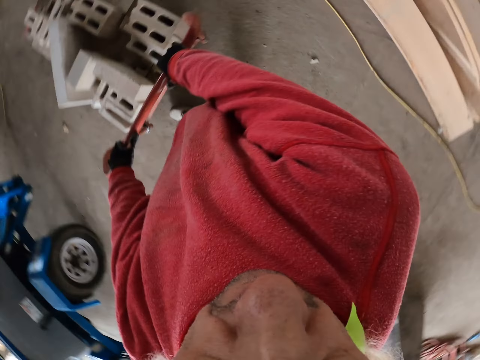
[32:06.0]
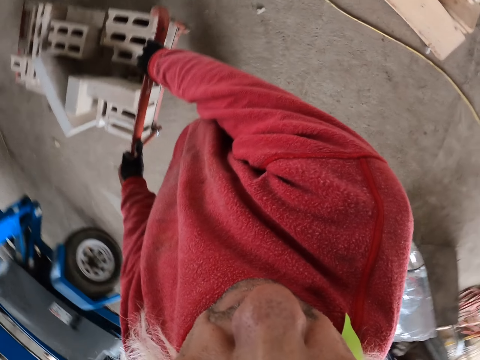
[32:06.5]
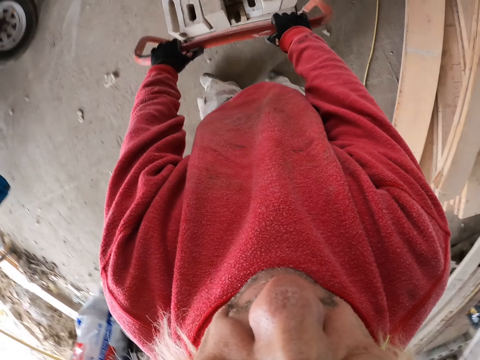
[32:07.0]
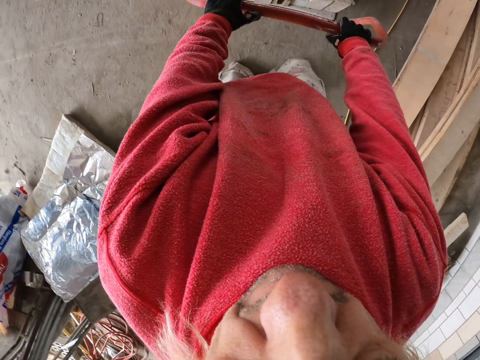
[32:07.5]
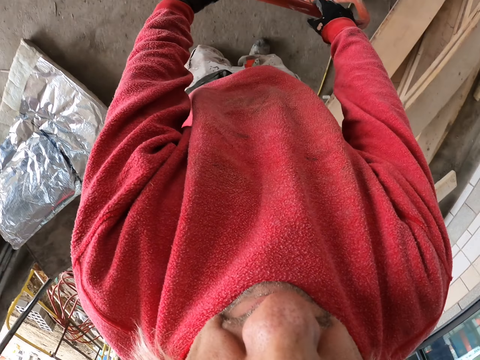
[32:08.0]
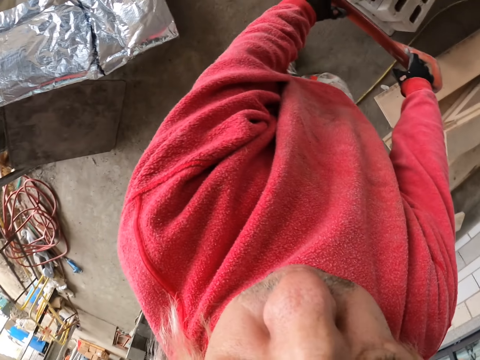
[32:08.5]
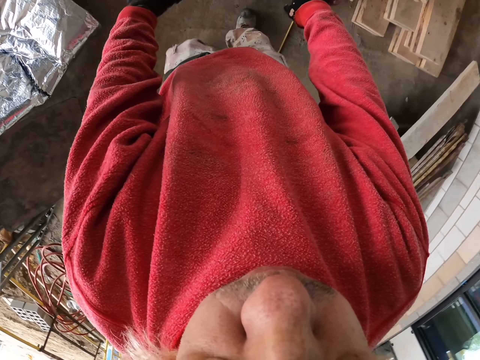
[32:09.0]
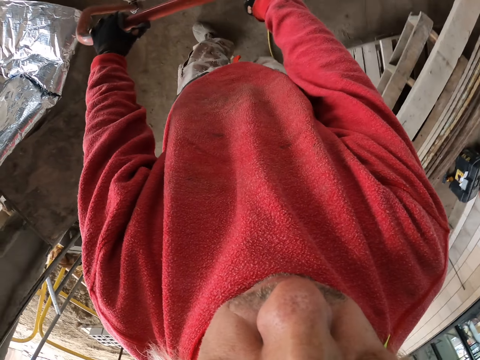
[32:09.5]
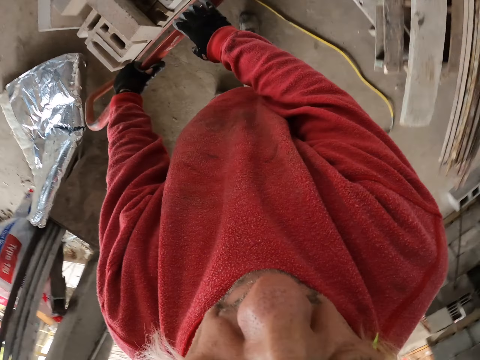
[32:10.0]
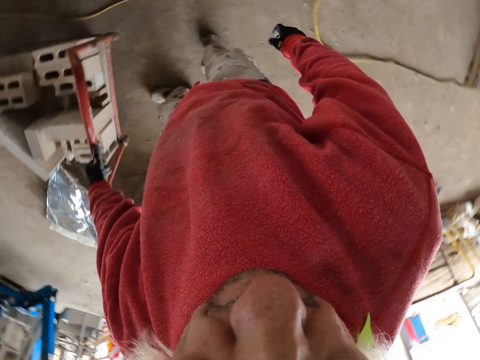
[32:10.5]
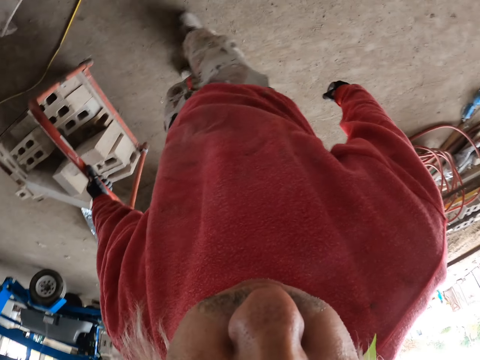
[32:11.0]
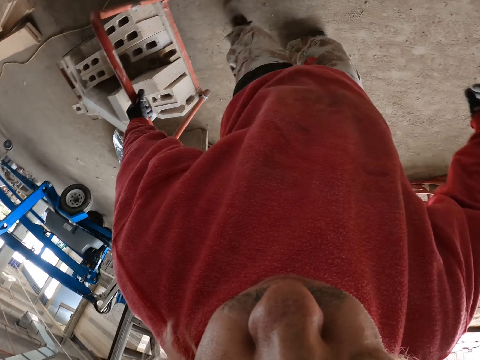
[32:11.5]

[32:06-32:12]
The camera wearer walks.

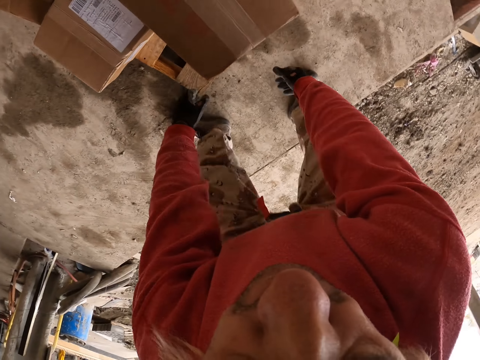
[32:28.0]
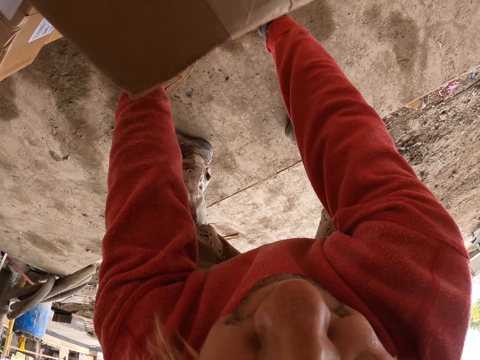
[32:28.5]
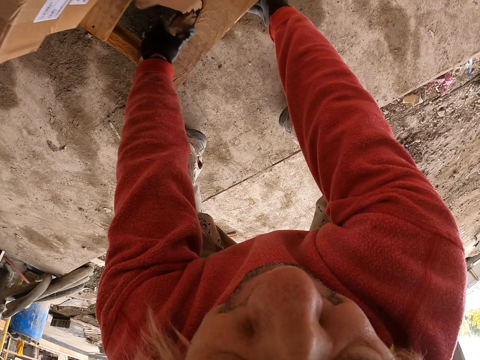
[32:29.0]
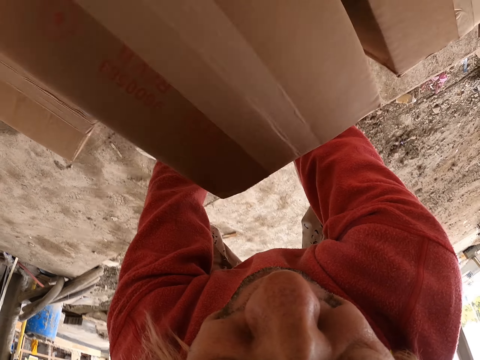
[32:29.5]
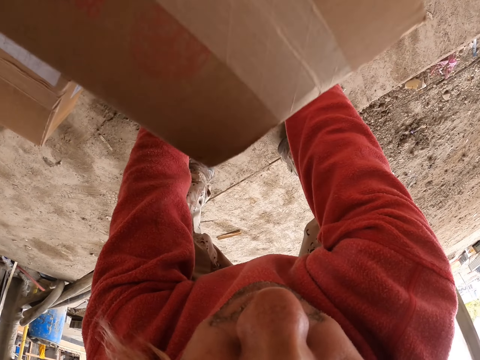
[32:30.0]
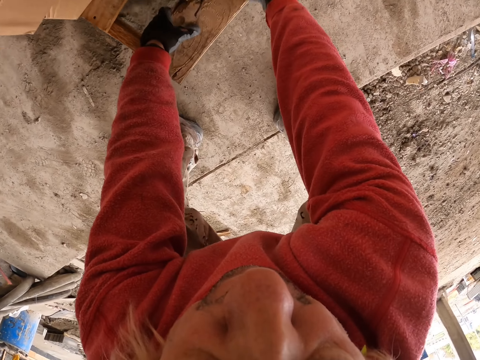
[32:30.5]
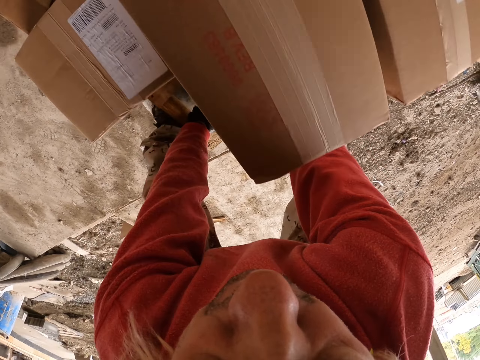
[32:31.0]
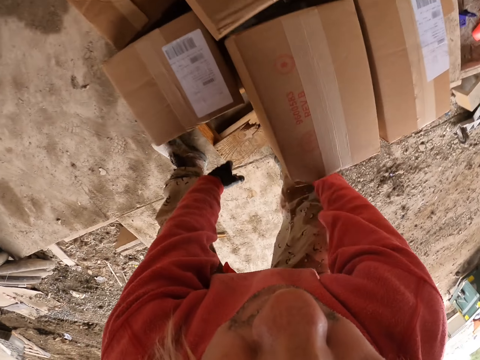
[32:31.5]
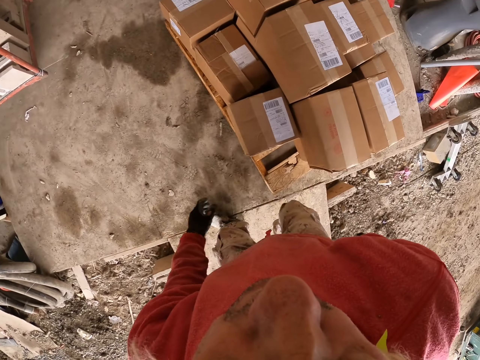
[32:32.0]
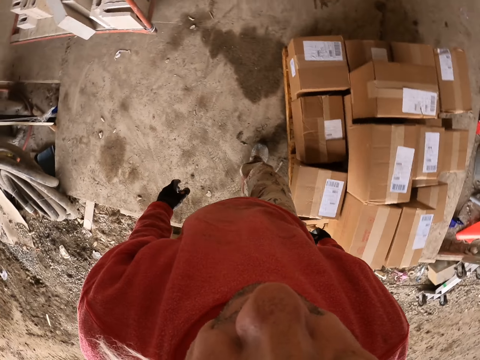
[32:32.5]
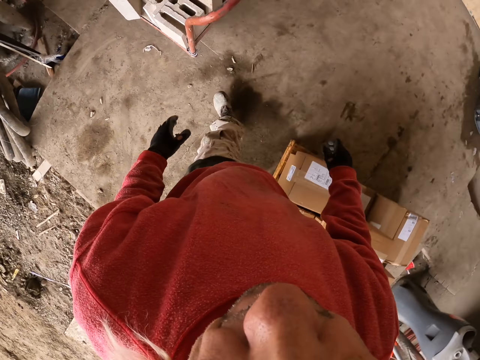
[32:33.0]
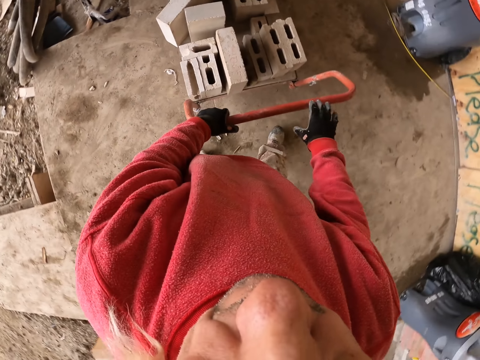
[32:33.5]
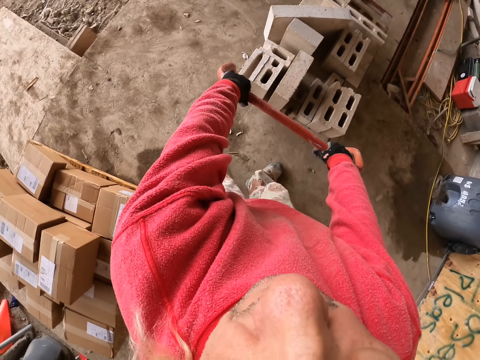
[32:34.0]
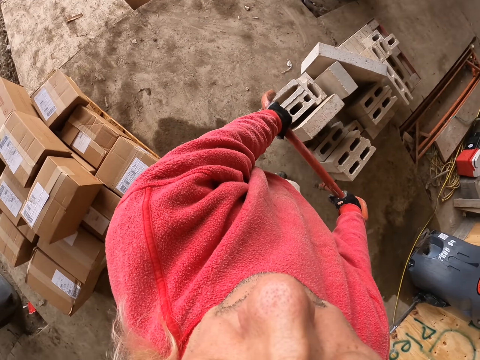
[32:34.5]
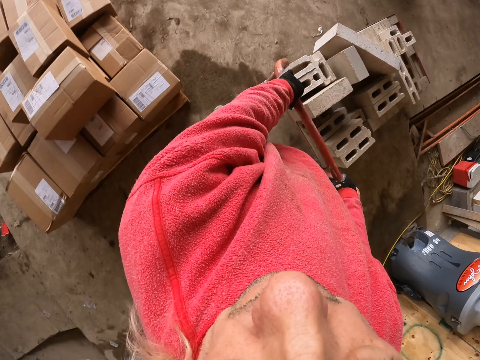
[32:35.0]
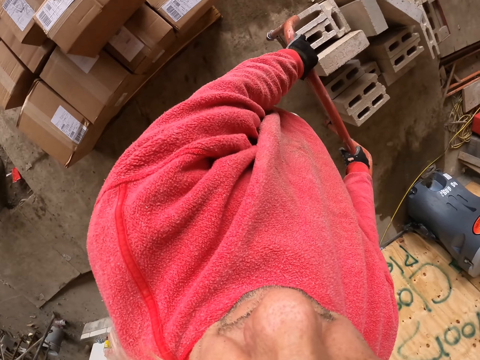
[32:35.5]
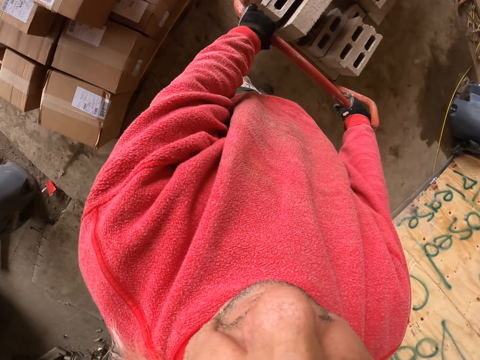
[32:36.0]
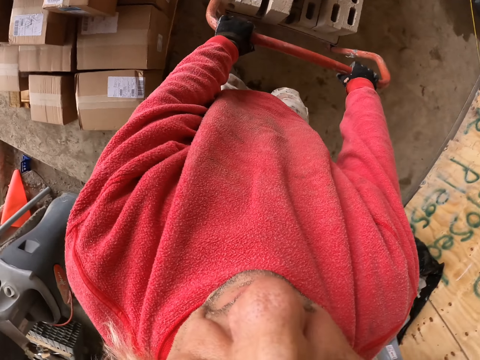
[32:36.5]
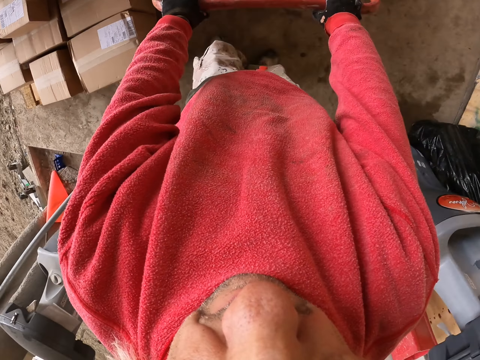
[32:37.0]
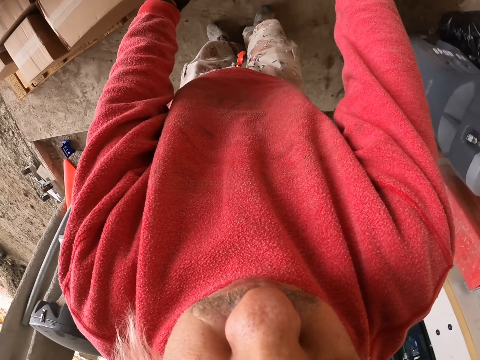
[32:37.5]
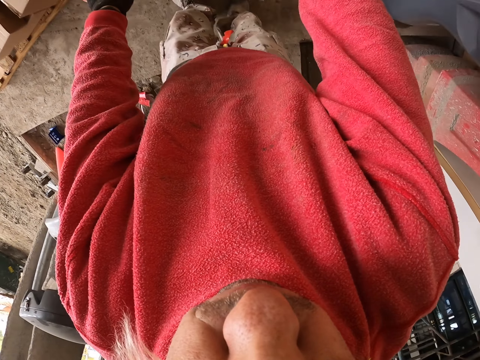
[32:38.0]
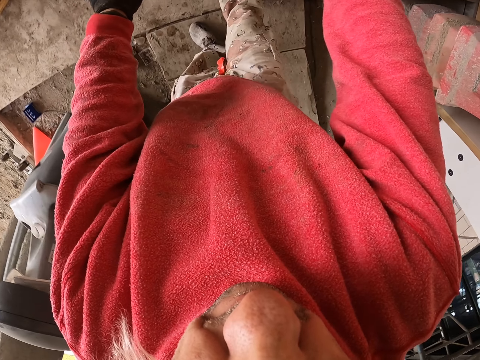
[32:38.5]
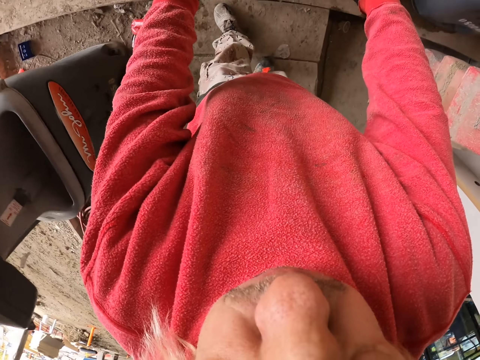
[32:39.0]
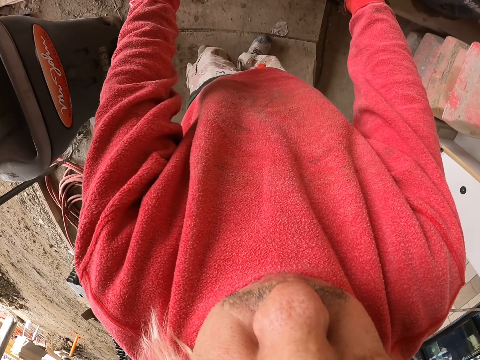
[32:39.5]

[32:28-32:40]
The camera wearer pulls the pile of boxes.

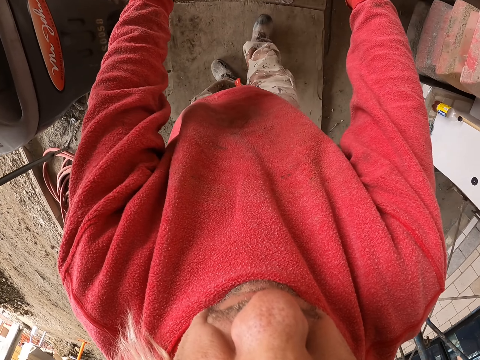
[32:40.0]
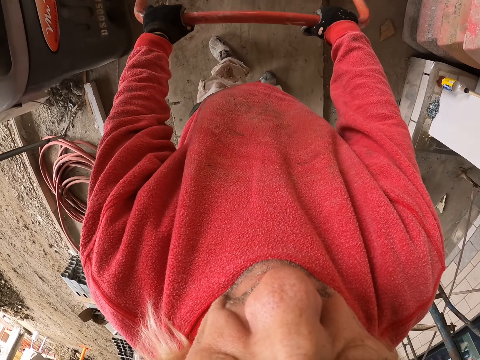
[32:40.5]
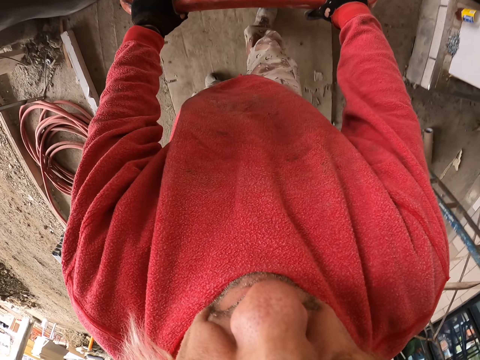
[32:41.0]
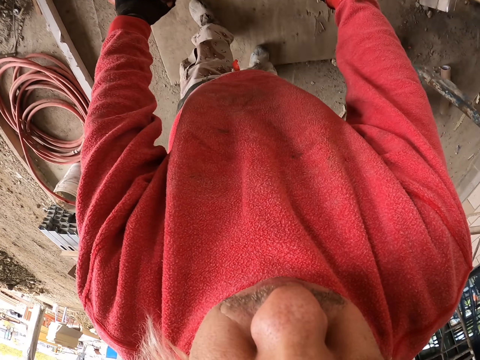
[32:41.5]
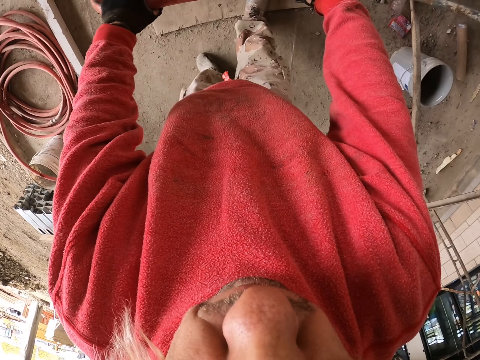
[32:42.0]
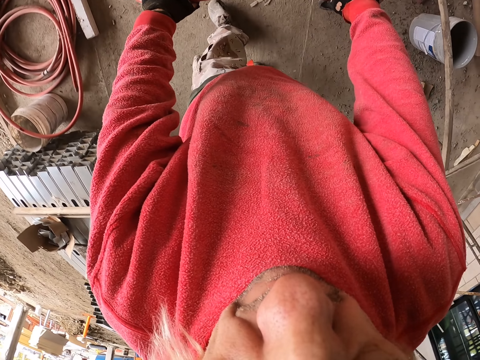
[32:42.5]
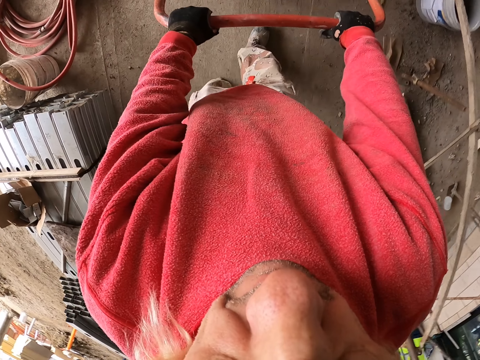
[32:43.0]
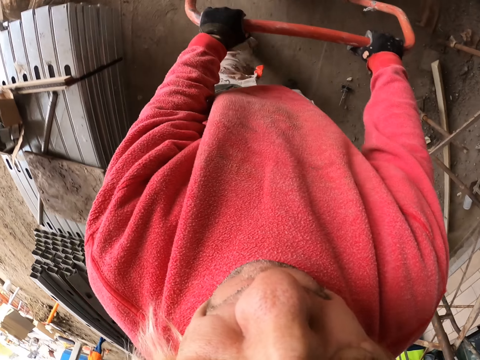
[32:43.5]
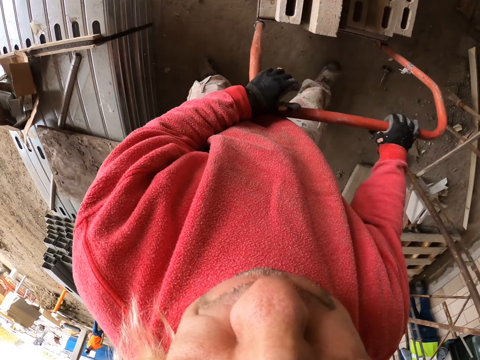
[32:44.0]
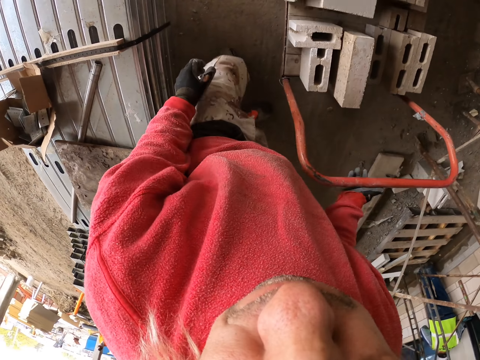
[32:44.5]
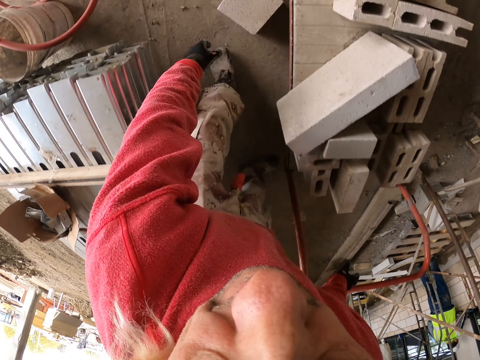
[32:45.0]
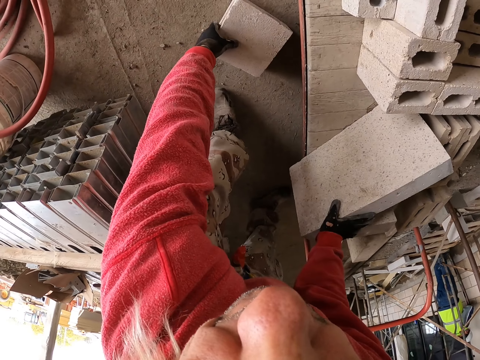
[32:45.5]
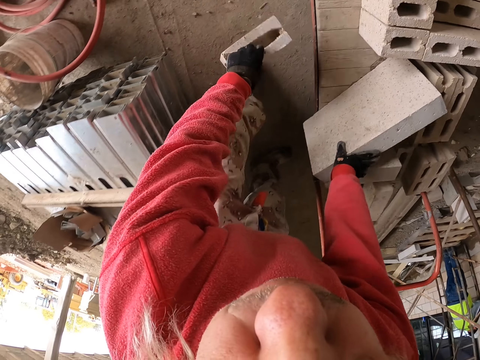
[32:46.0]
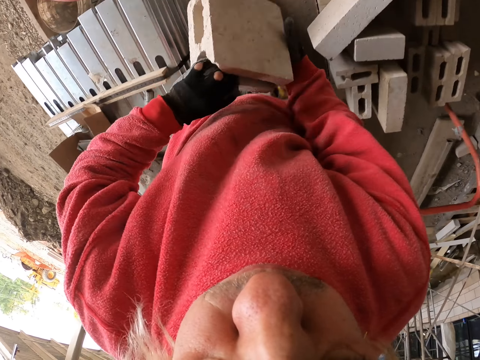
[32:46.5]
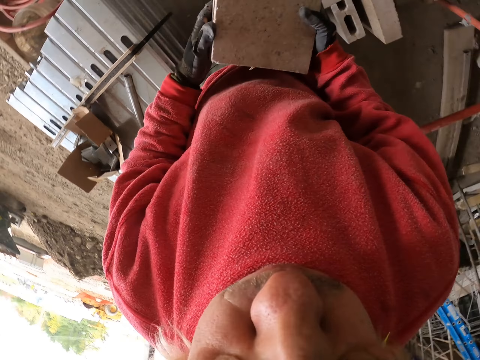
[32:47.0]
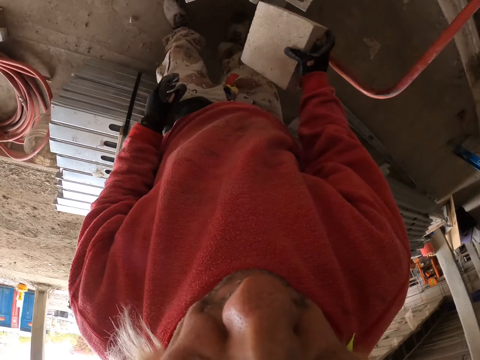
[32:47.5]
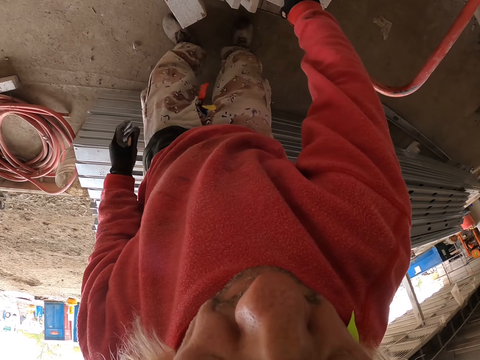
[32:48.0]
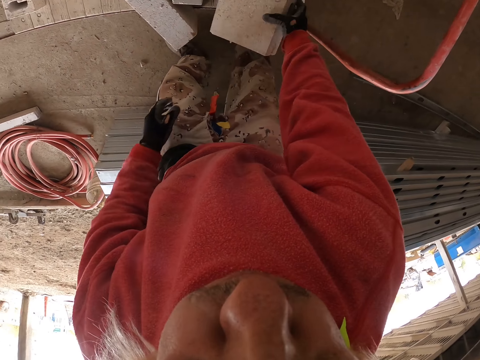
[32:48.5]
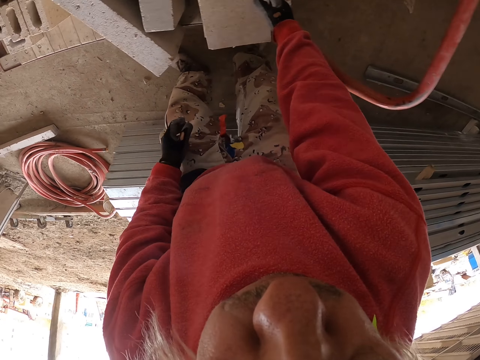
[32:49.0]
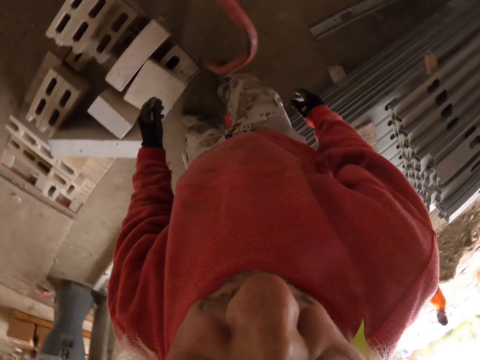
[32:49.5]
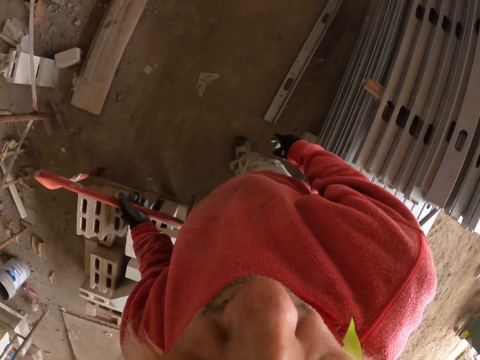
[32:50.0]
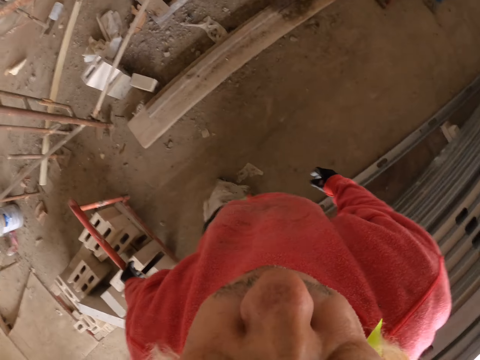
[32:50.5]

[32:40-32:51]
The camera wearer grabs a brick. They touch bricks. They put the brick on the construction trolley.
